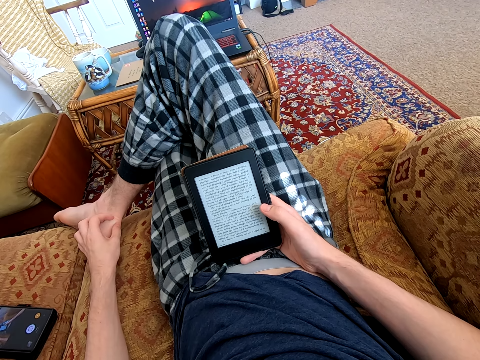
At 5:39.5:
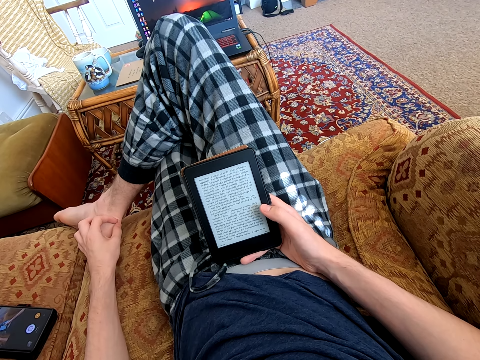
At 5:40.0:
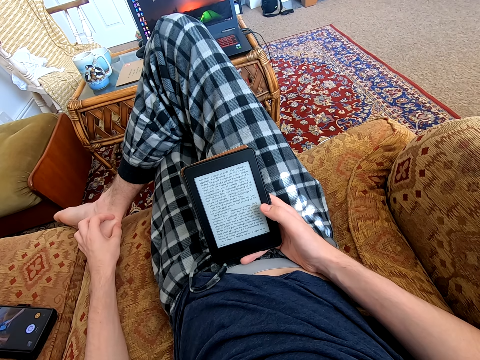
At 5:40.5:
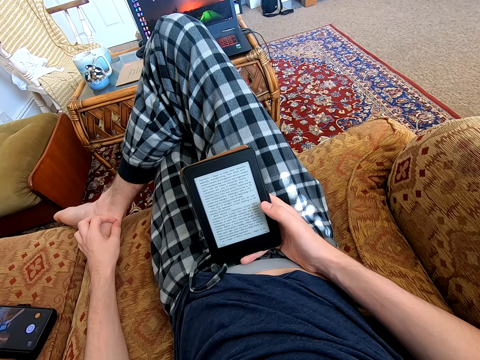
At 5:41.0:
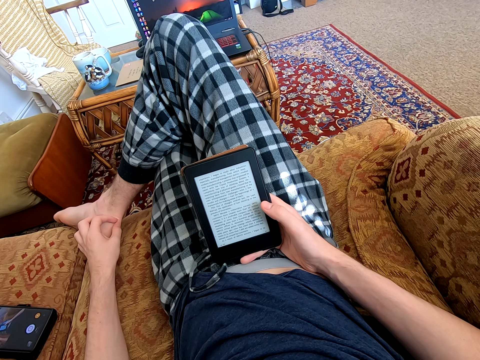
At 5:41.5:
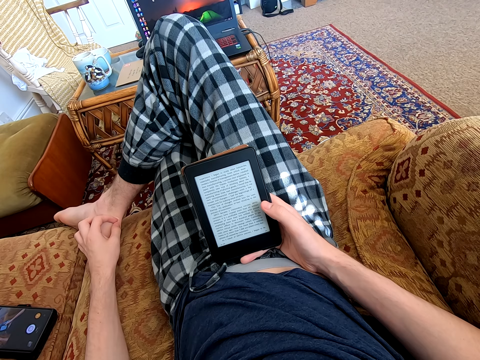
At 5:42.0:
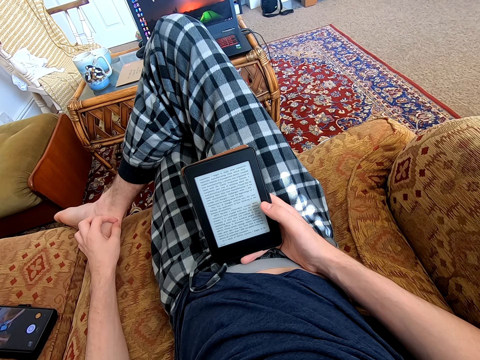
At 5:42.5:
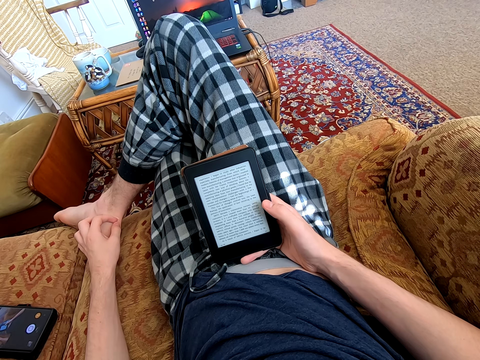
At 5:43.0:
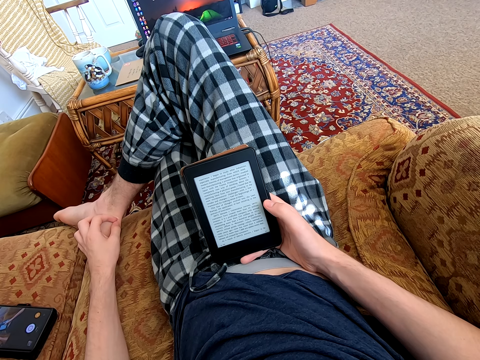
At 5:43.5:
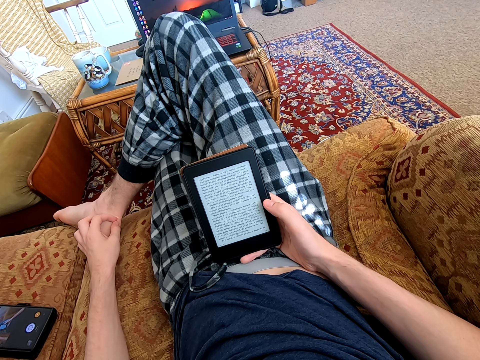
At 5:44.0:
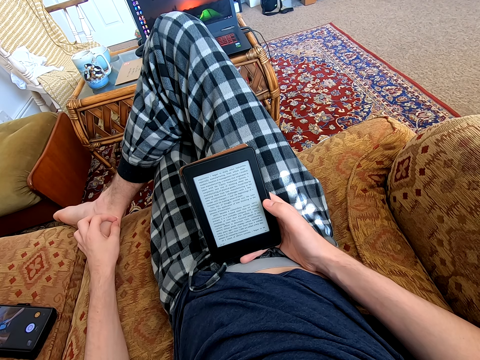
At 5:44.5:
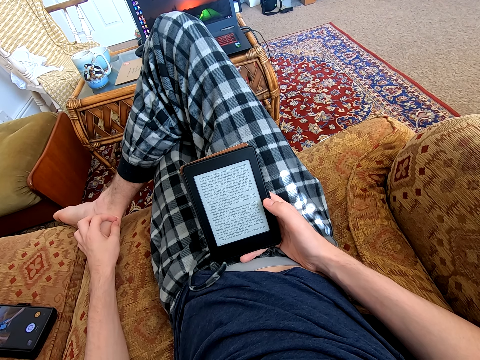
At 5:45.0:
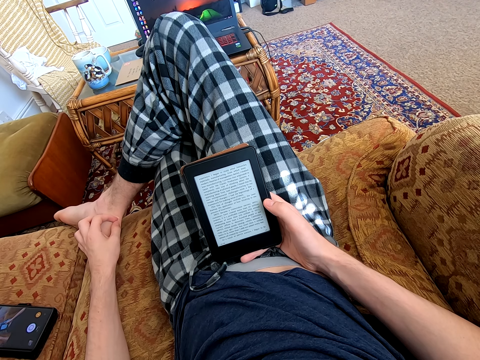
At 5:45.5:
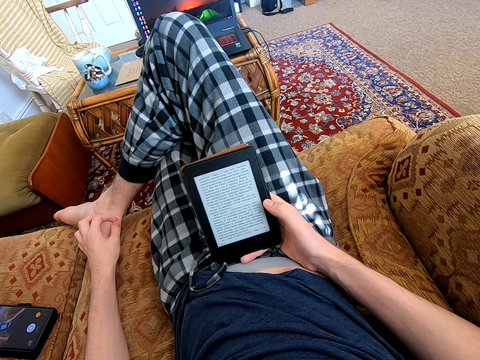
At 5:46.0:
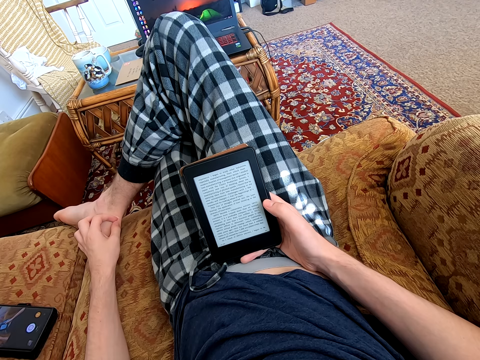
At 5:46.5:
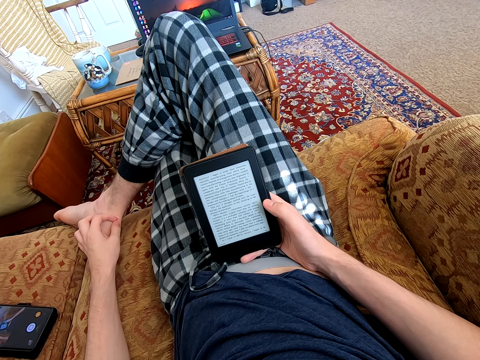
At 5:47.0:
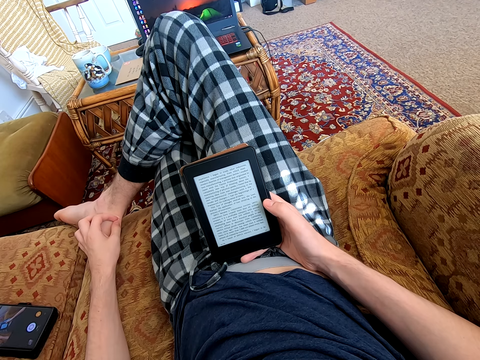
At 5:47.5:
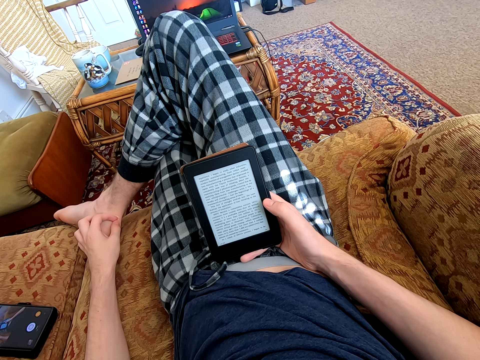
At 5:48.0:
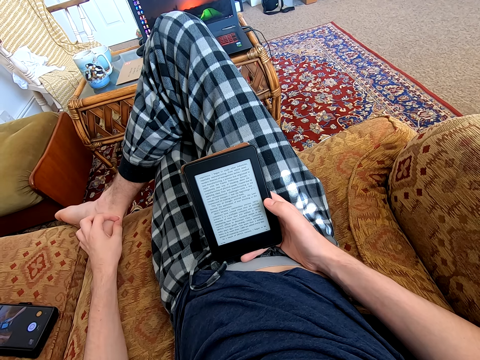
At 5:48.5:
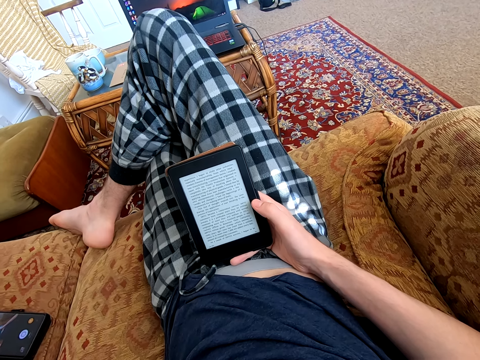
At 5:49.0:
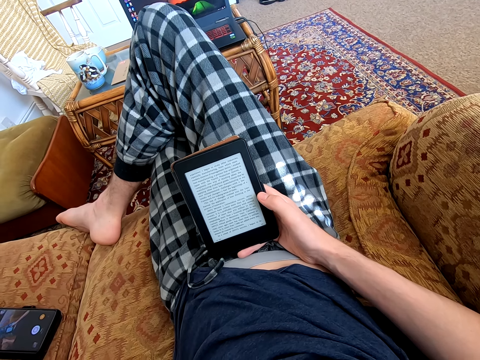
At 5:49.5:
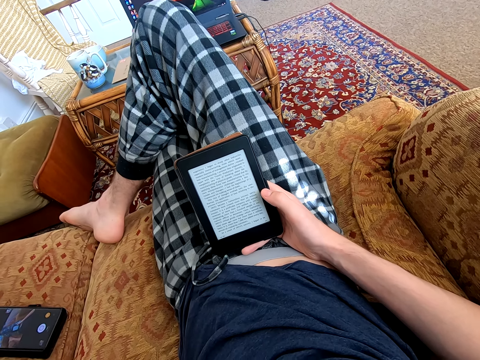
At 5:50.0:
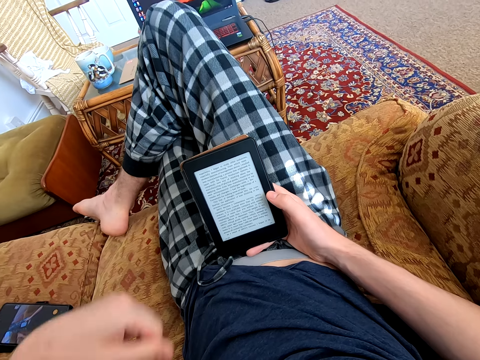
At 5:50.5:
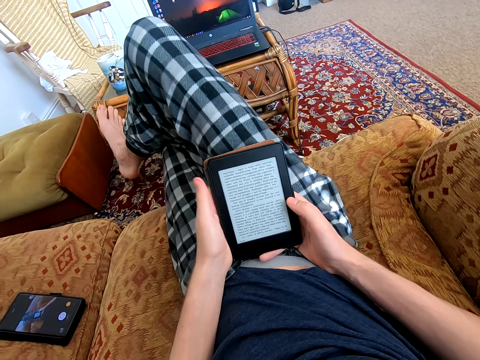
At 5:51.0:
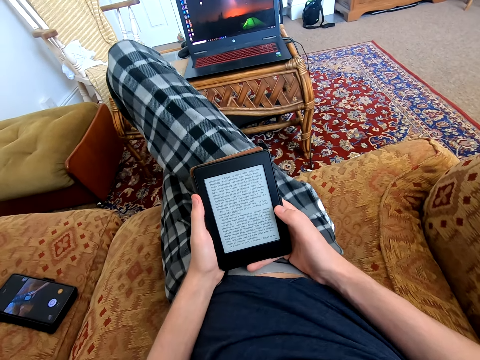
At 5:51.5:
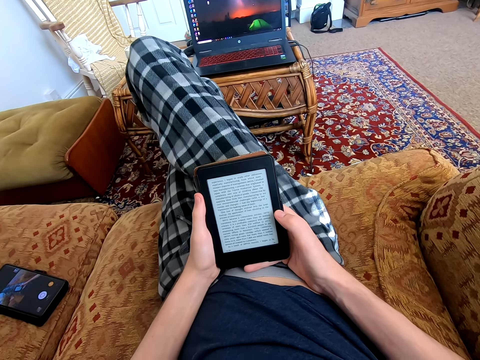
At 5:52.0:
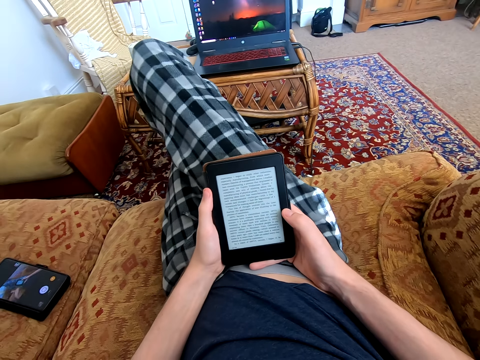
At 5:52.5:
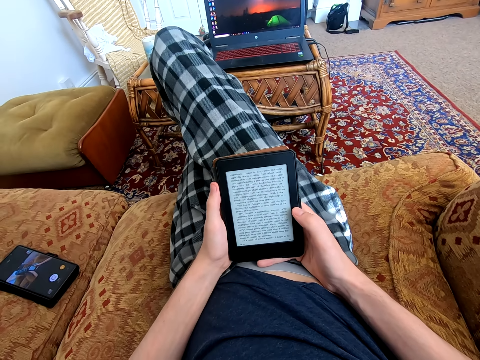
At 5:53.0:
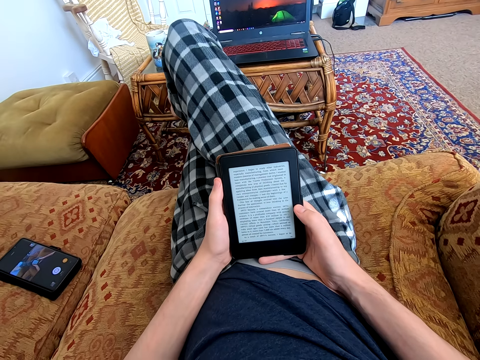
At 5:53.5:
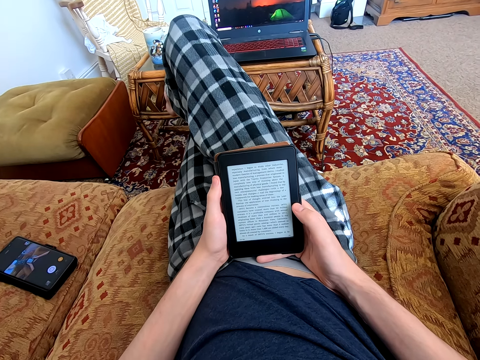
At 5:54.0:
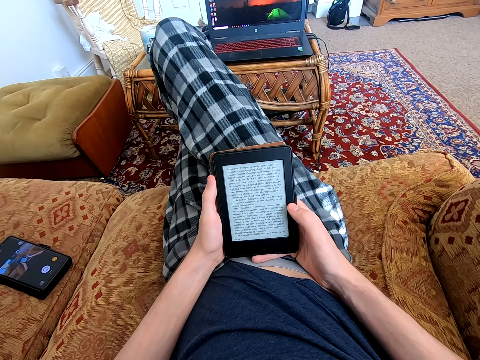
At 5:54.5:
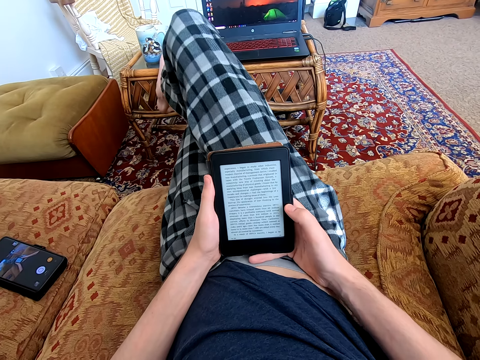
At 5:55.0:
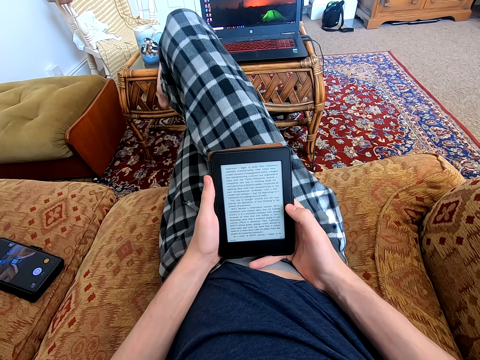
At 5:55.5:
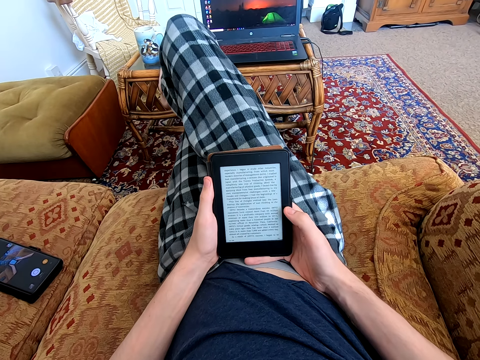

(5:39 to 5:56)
The camera wearer folds their hand. They read on the tablet. They read on the tablet again.

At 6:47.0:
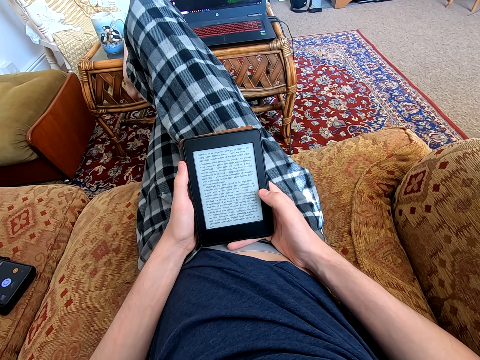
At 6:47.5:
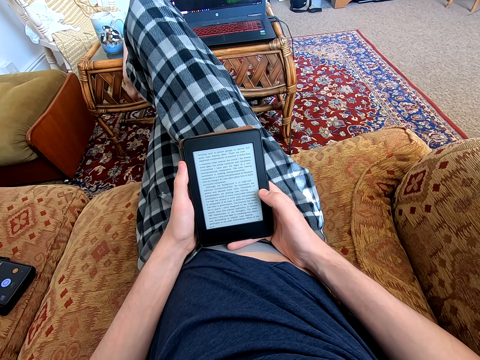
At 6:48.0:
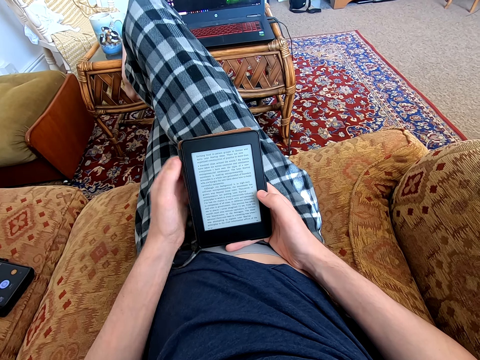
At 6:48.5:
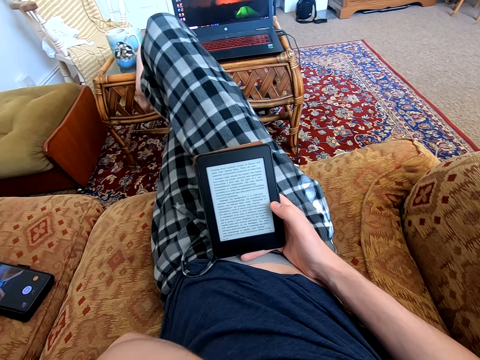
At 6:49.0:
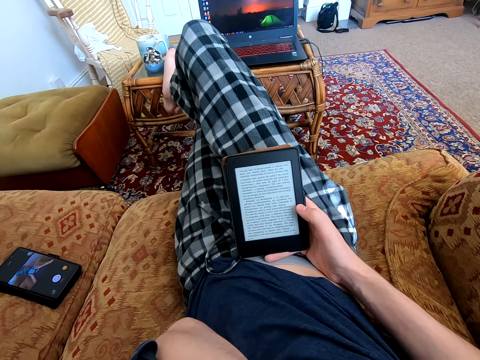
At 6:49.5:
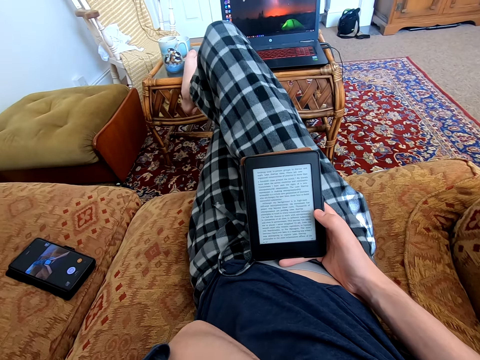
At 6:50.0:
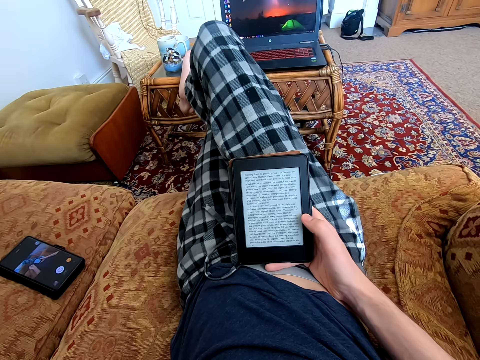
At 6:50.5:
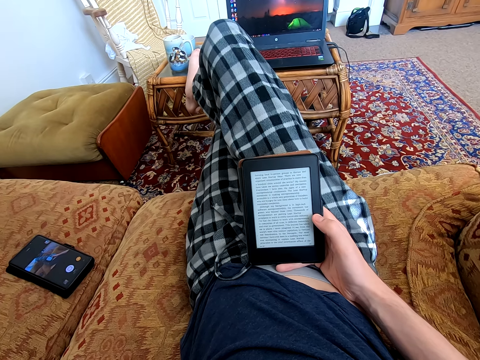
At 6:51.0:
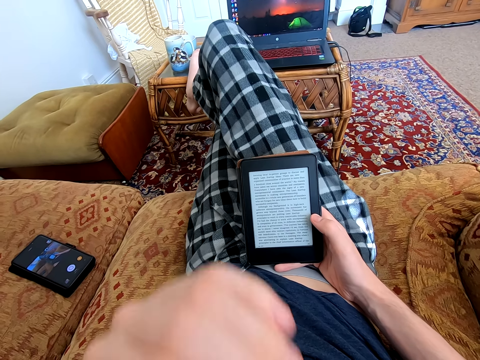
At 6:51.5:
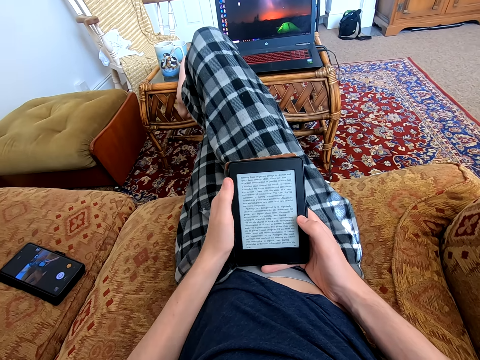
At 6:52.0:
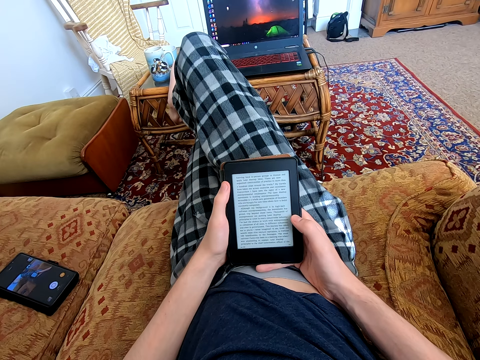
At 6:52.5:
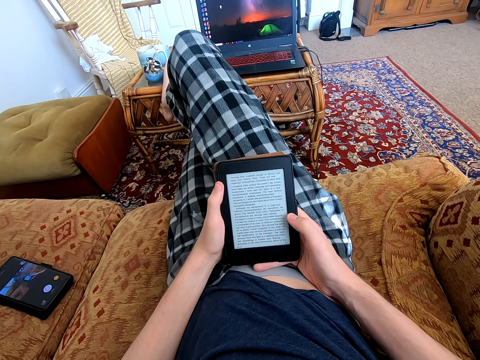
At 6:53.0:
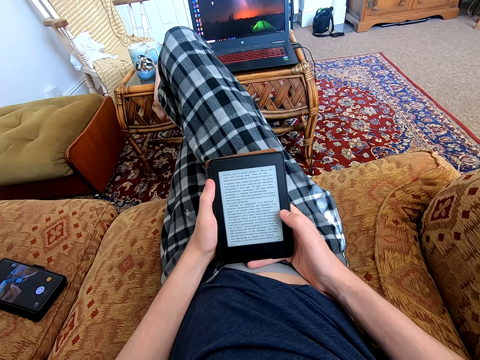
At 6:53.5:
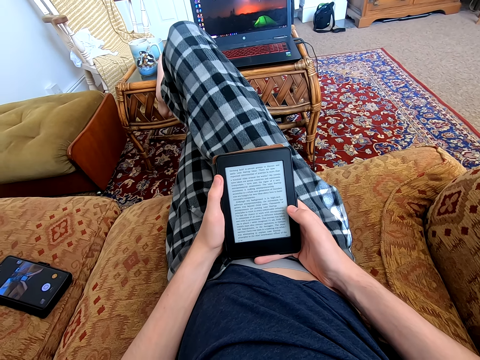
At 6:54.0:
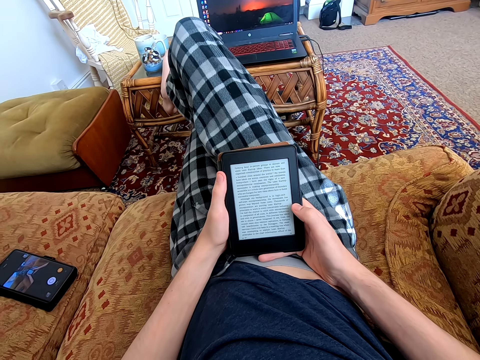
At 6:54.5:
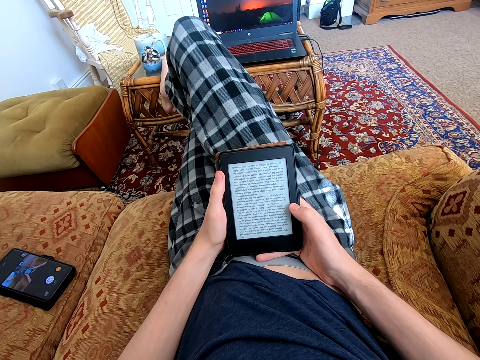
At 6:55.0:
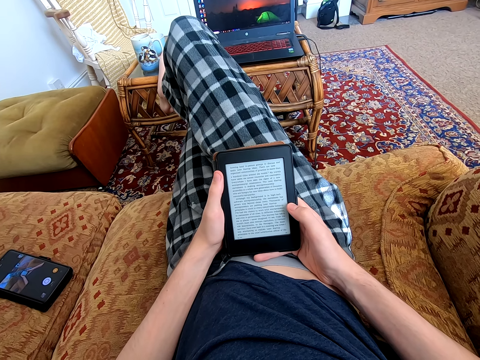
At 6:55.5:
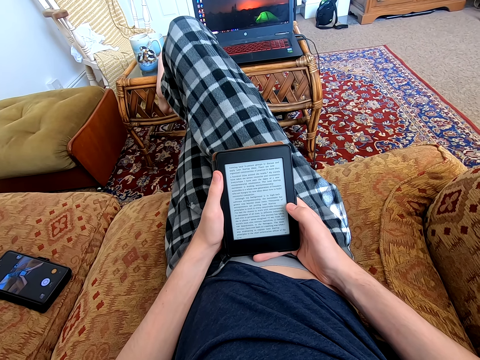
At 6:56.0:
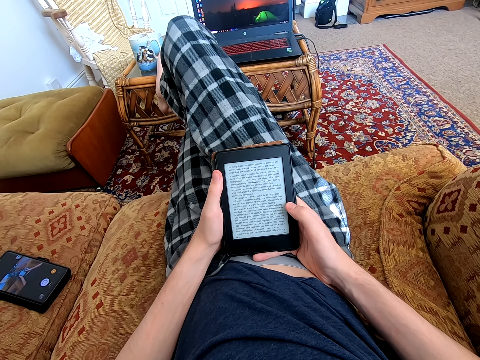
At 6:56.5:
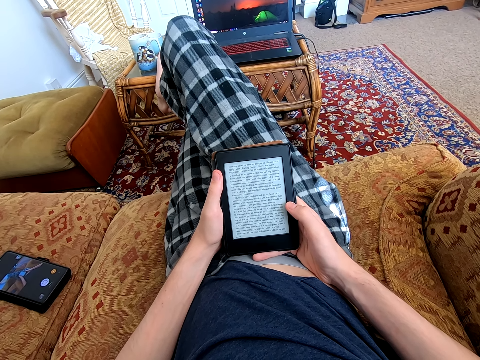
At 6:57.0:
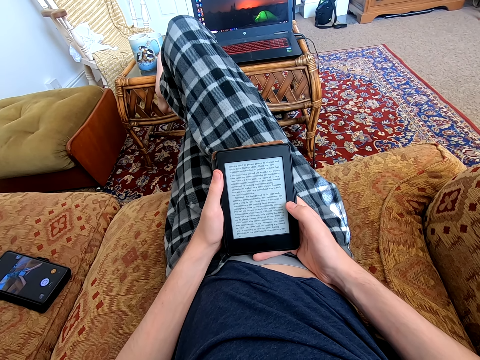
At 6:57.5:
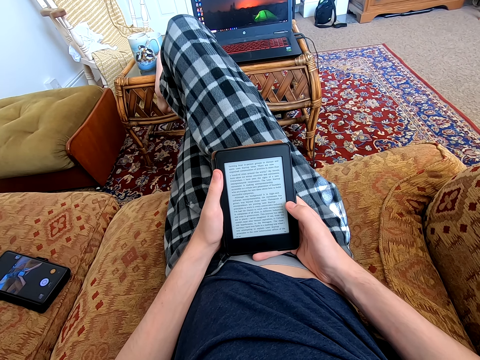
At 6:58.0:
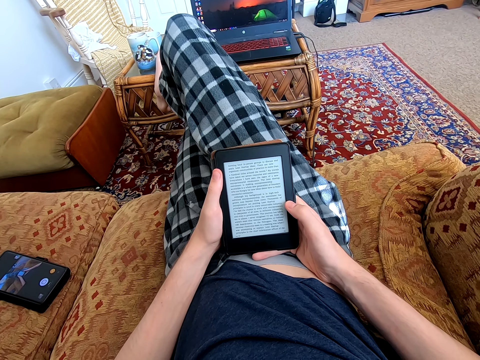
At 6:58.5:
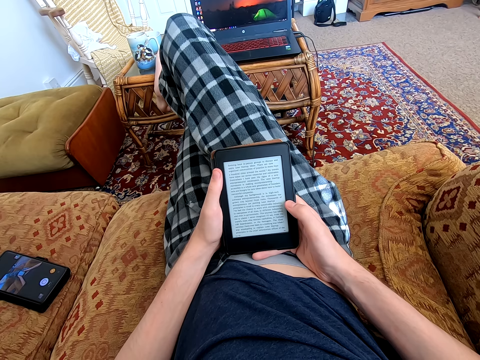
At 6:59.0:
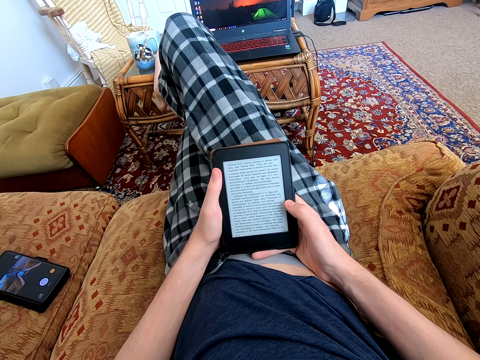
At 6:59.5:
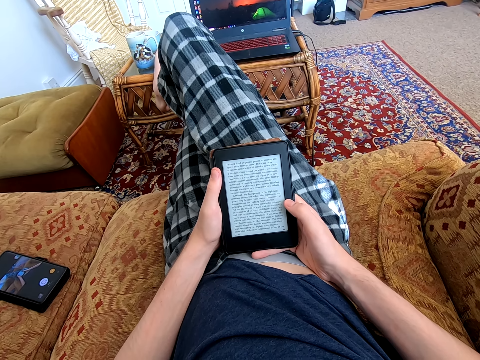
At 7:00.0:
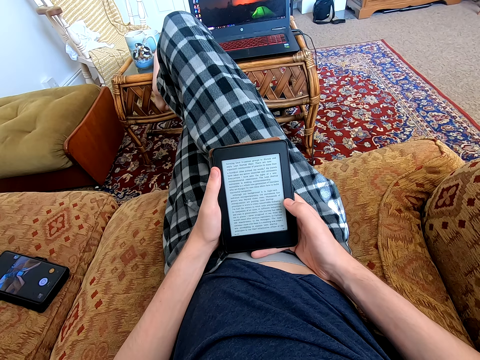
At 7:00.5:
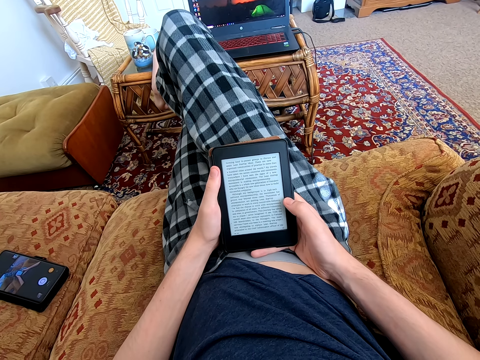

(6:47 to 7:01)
The camera wearer raises his hand. He folds his hand. He reads on the tablet.
